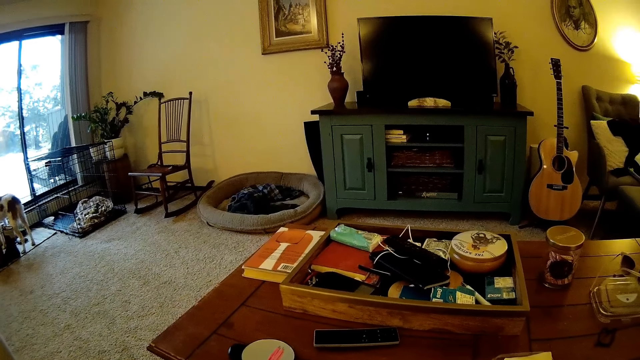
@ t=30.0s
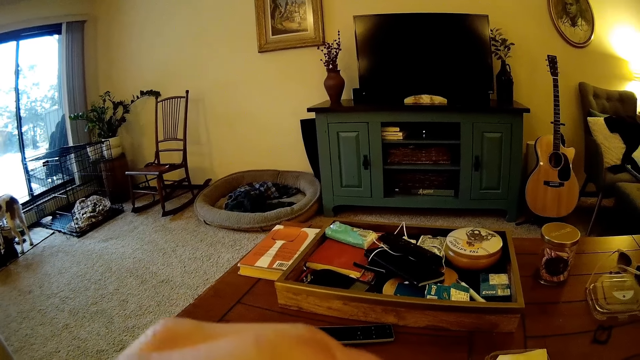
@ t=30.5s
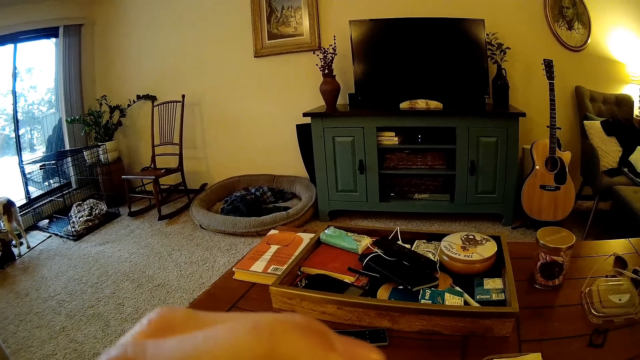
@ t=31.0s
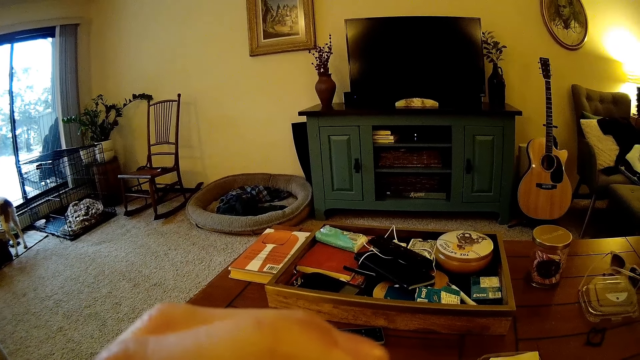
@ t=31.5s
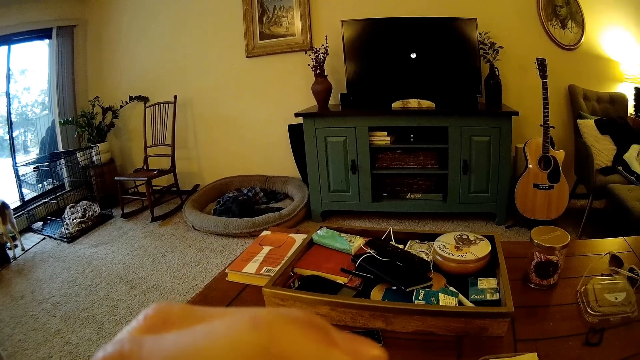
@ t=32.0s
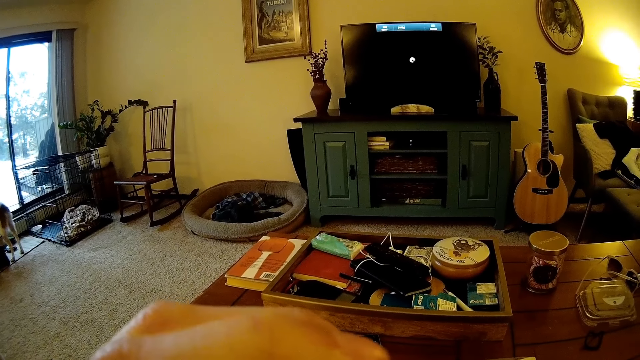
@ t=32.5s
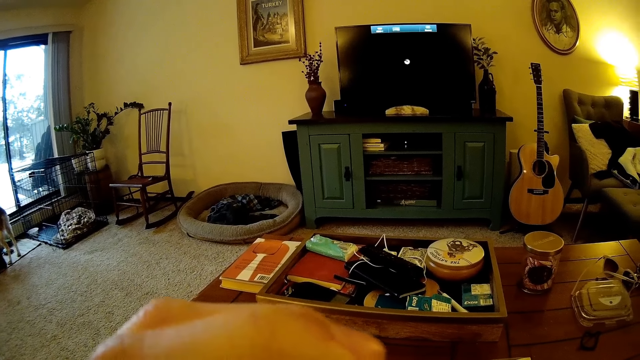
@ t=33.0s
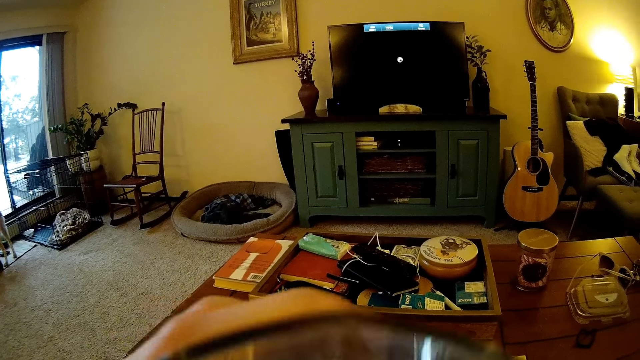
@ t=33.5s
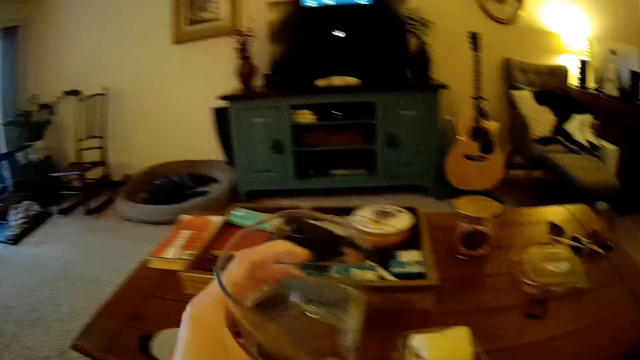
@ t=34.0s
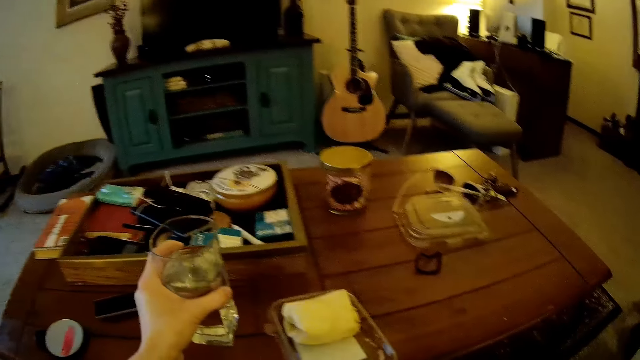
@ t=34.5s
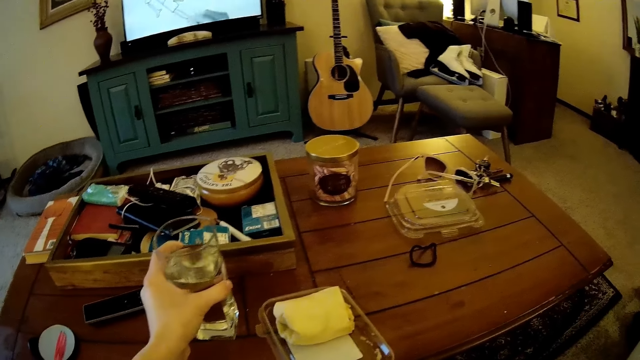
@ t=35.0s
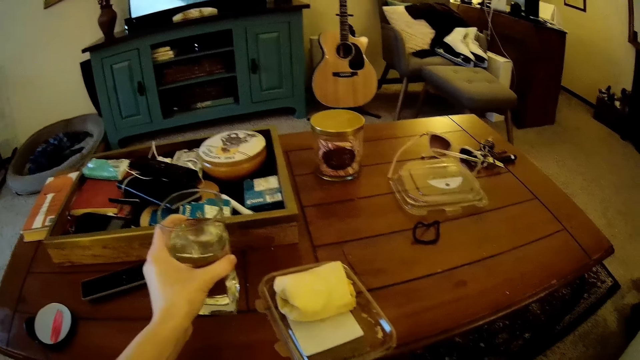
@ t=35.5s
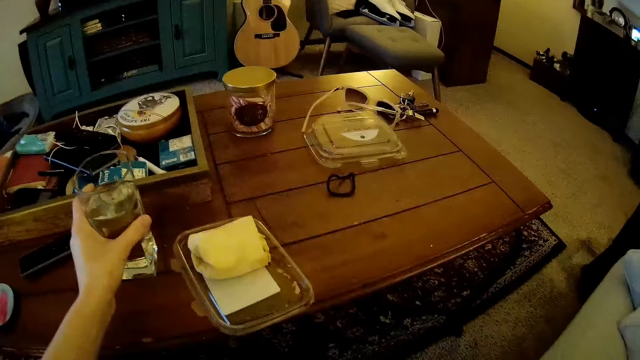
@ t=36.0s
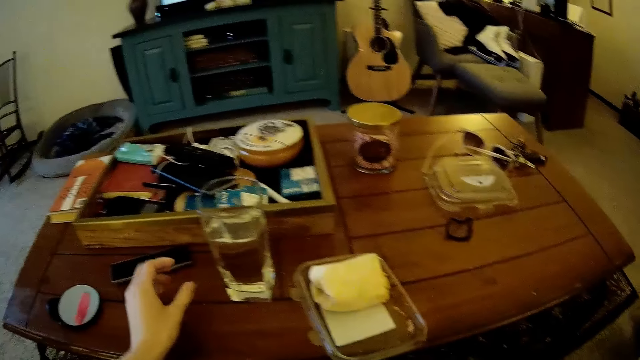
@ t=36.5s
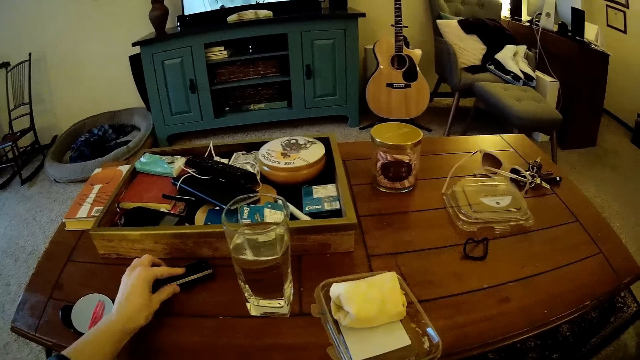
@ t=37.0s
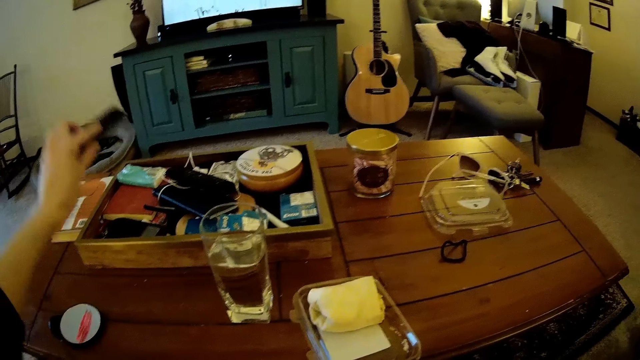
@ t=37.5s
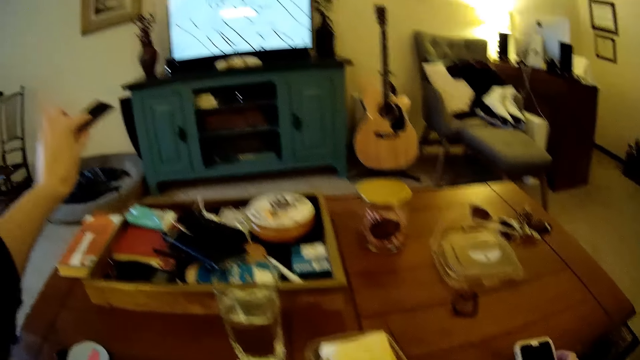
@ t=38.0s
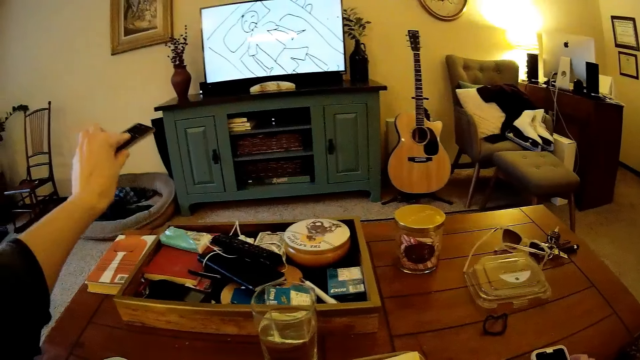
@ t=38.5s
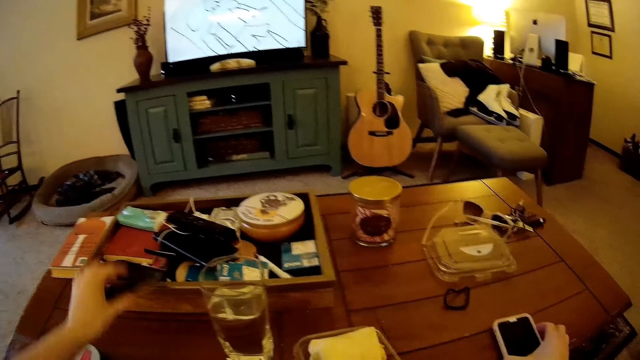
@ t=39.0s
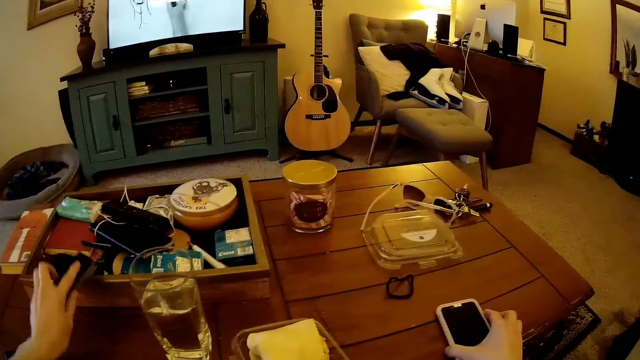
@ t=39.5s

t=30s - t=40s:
The camera wearer drops the cup on the table with her left hand. She picks up the remote control from the table with her left hand. She operates the remote control in her left hand.

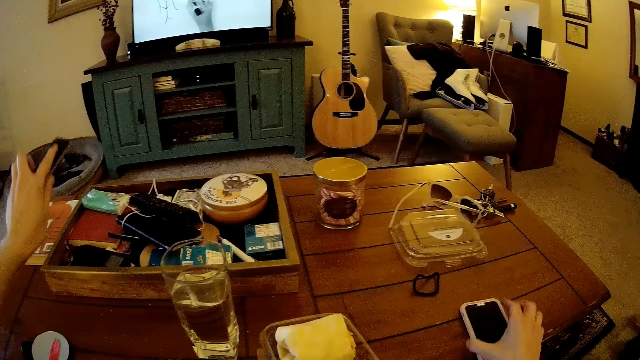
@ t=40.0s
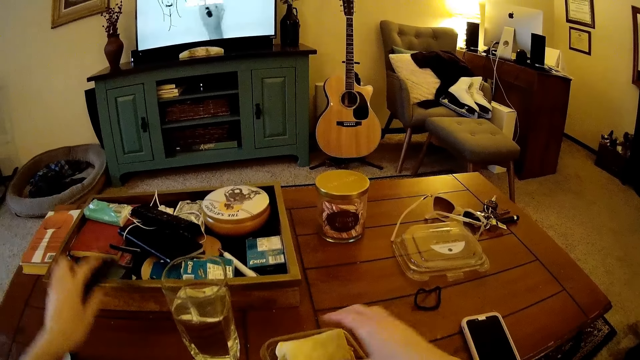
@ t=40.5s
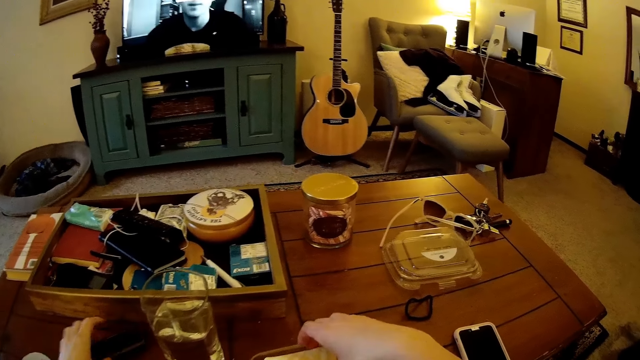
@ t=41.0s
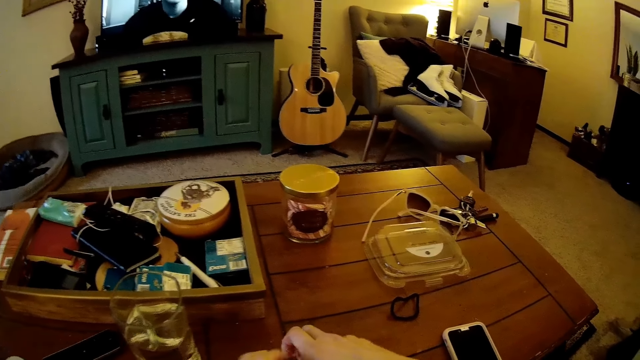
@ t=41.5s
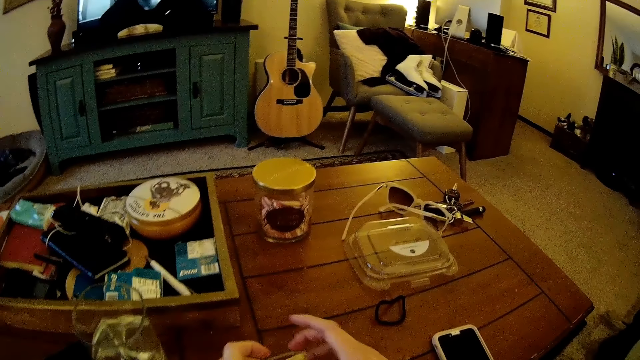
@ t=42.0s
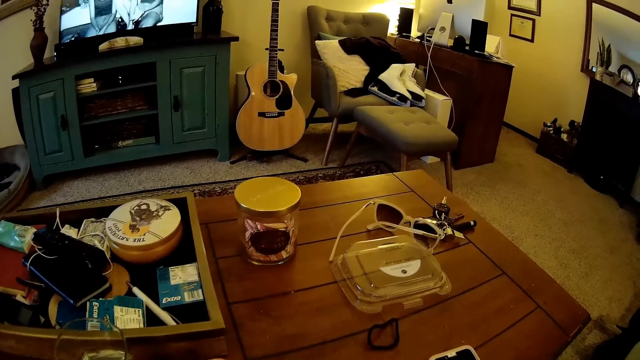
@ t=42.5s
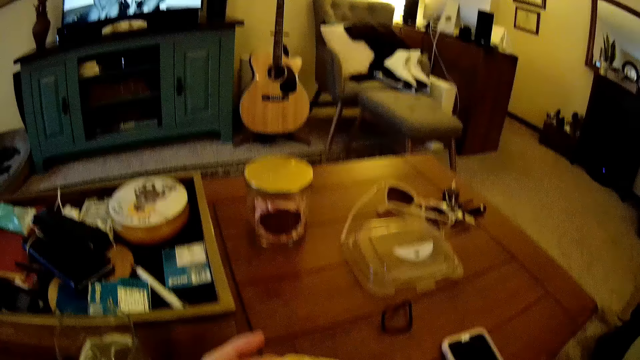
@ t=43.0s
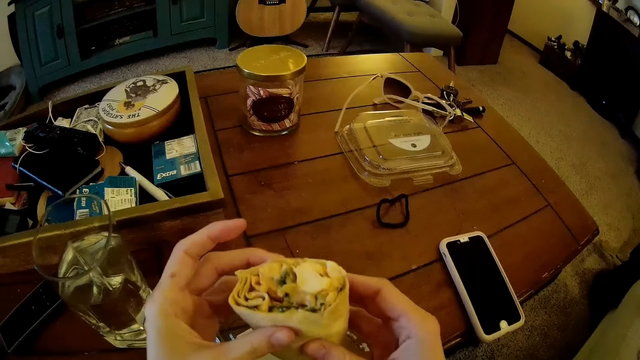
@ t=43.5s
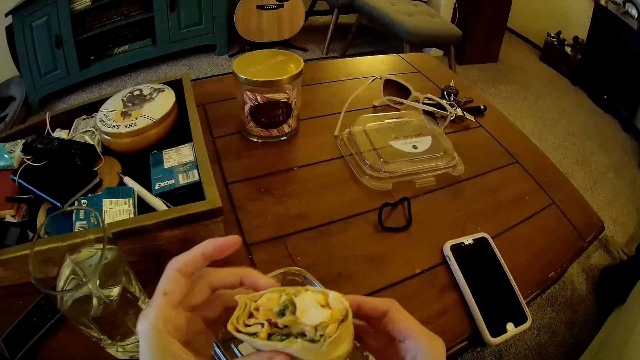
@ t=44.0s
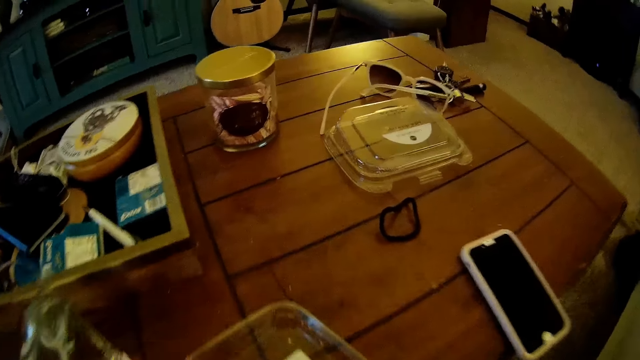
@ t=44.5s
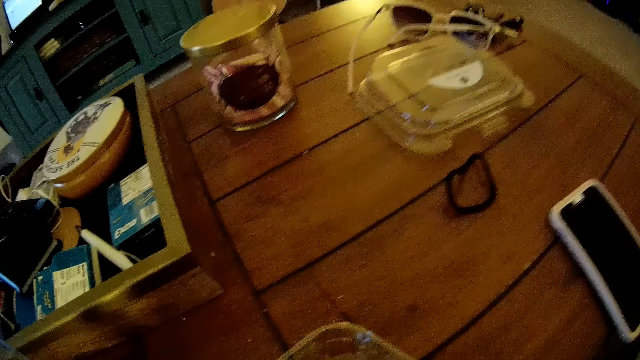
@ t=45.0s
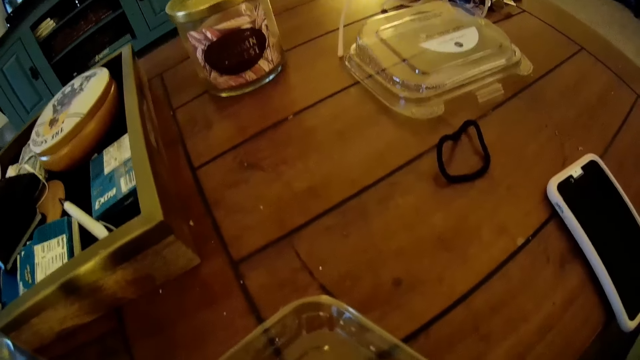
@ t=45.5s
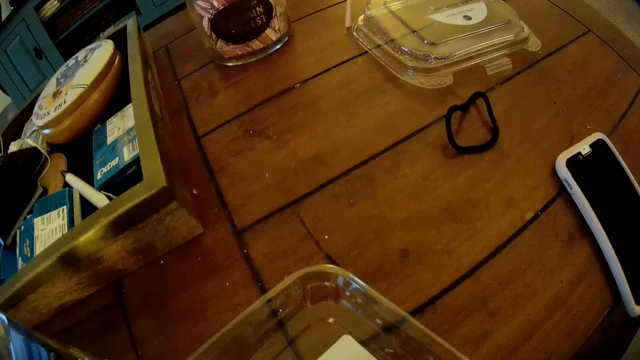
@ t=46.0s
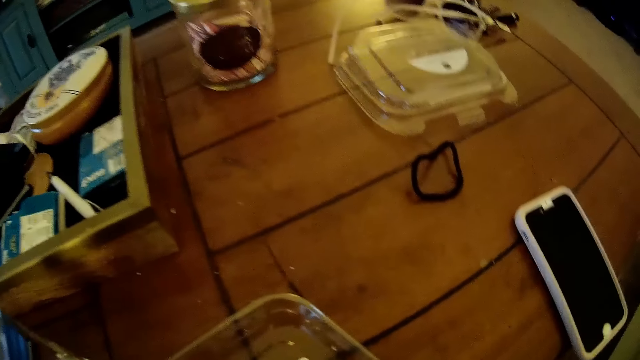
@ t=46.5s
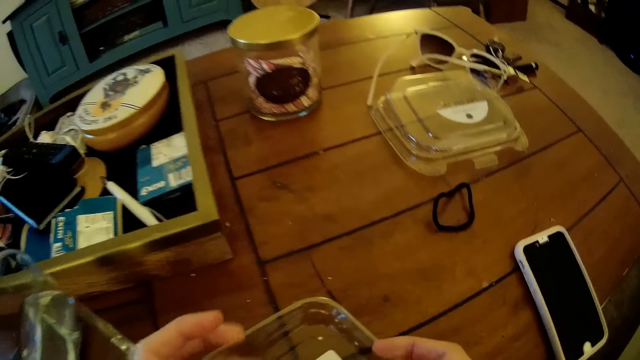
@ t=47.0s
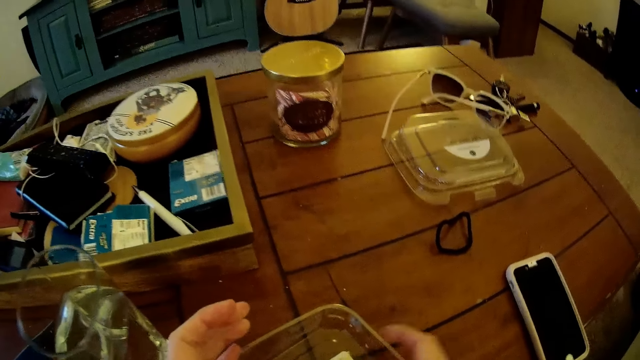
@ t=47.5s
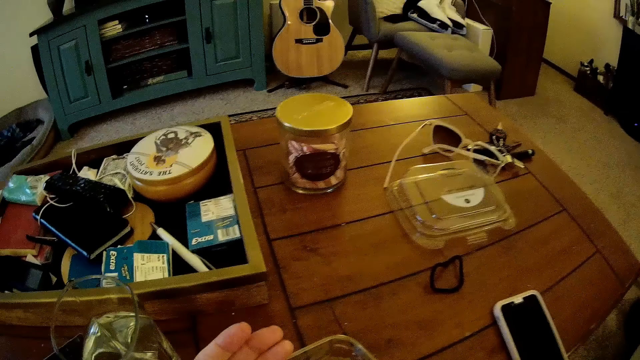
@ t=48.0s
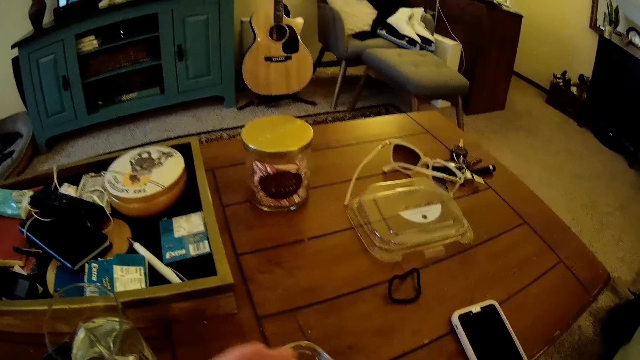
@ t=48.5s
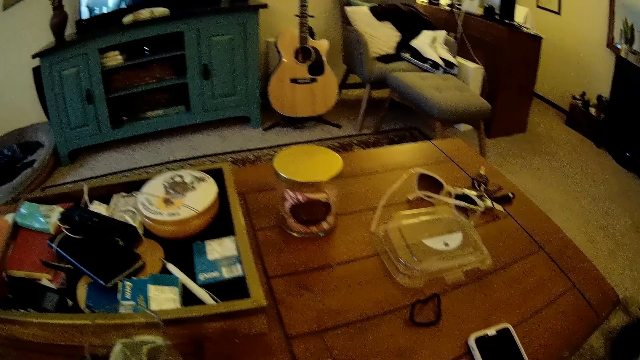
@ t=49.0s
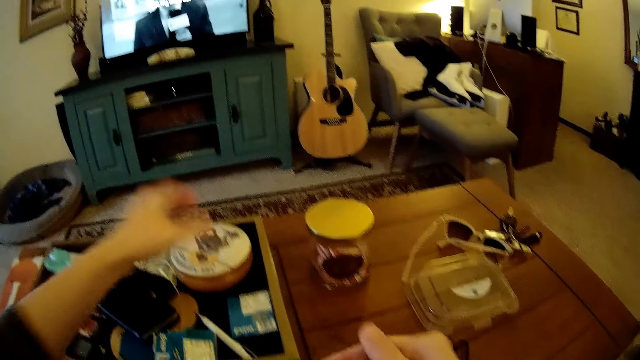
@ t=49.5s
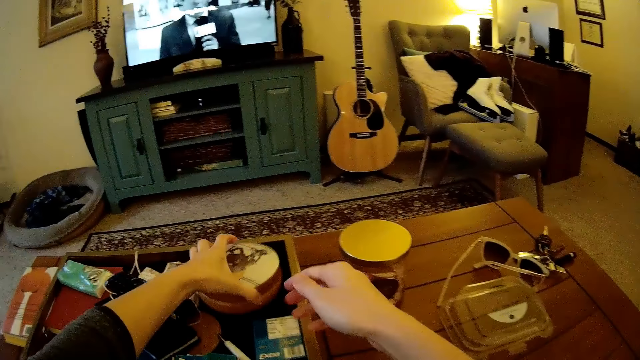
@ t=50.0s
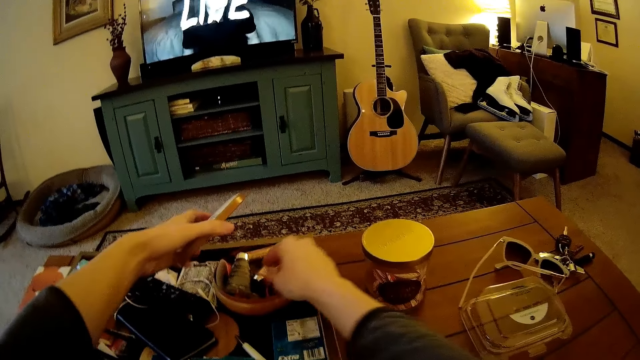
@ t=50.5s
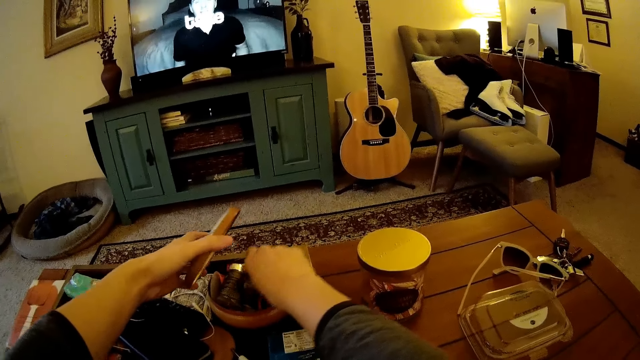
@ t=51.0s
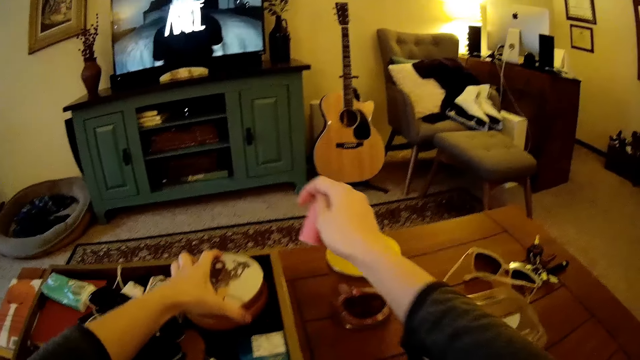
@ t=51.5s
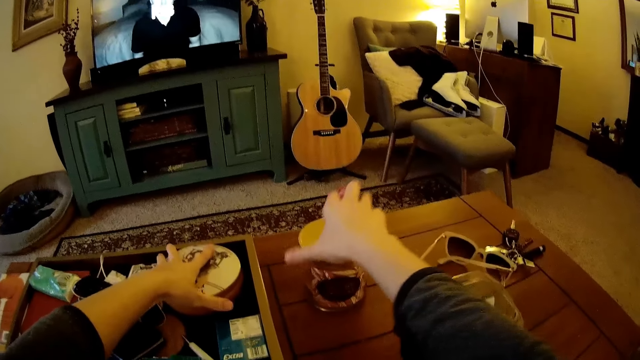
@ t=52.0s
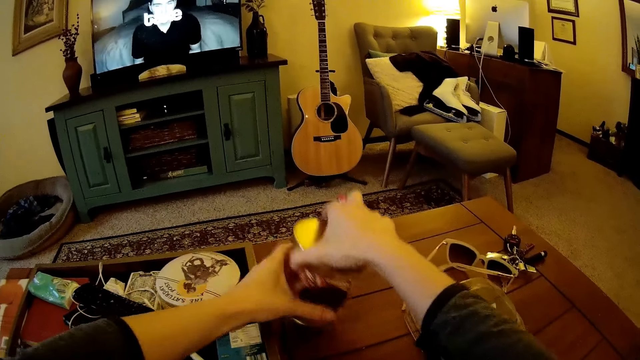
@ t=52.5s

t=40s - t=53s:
The camera wearer drops the remote control on the table. She picks up a shawarma or sandwich from the table with her right hand. She holds the shawarma with both hands. She eats the shawarma. She puts the shawarma on the plate. She opens a lid of a container on the table with her left hand. She picks a lighter or candle from the container with her right hand. She closes the container with the lid in her left hand. She picks up the candle container or candle glass with the right hand.
